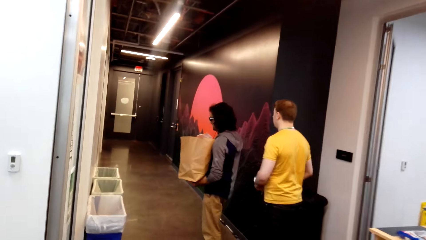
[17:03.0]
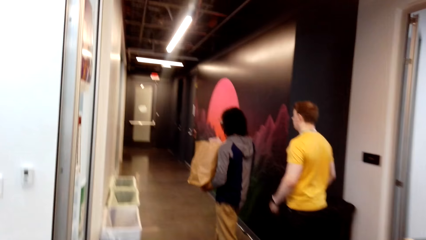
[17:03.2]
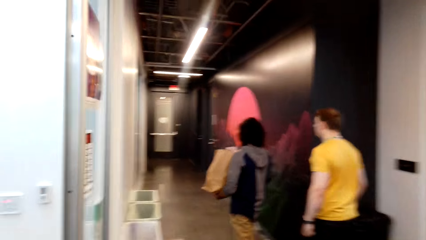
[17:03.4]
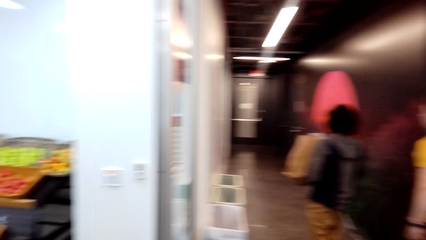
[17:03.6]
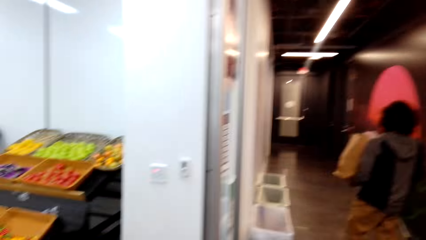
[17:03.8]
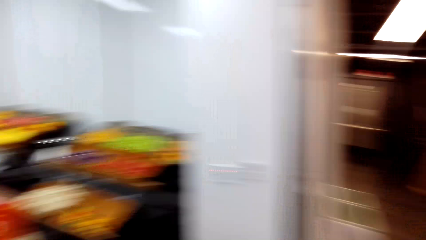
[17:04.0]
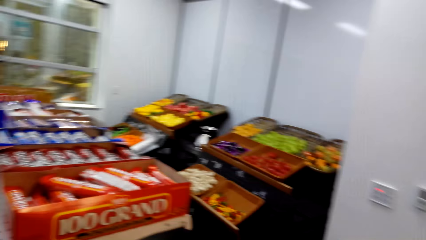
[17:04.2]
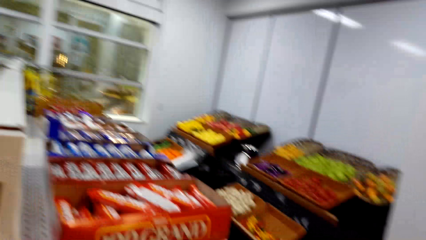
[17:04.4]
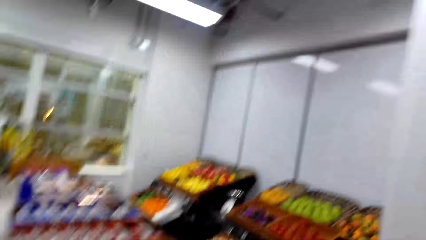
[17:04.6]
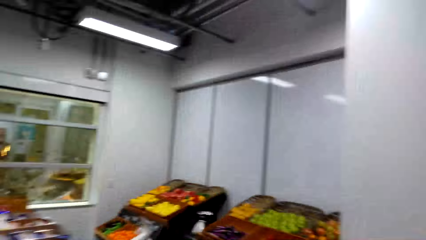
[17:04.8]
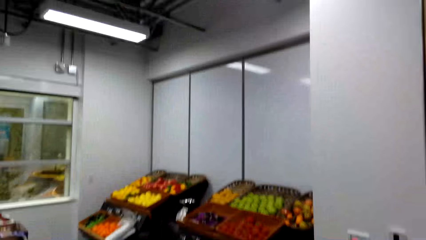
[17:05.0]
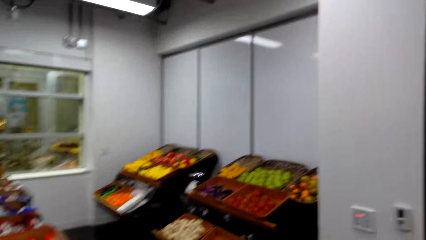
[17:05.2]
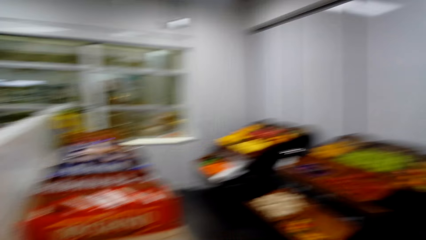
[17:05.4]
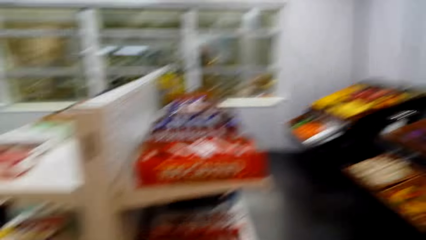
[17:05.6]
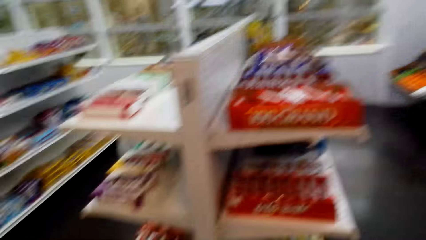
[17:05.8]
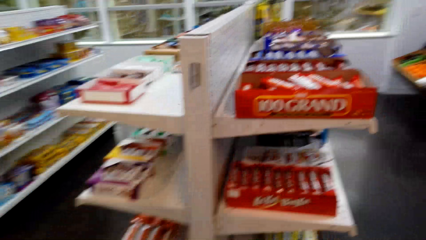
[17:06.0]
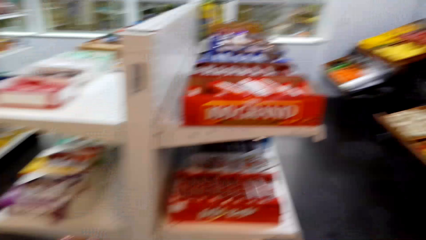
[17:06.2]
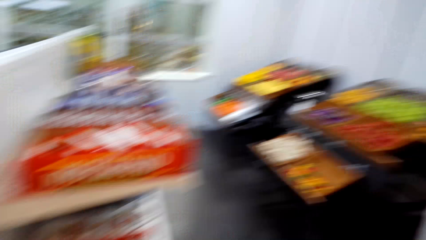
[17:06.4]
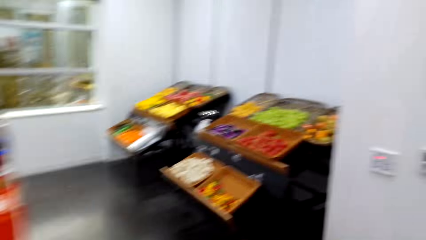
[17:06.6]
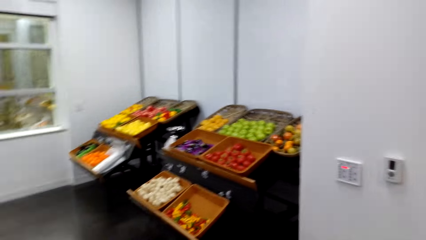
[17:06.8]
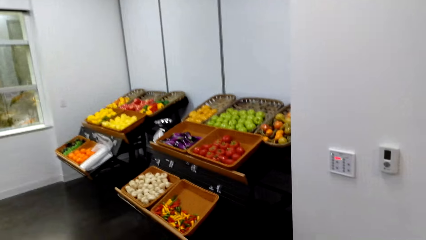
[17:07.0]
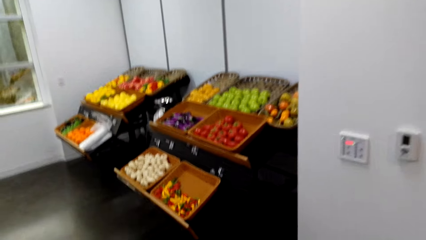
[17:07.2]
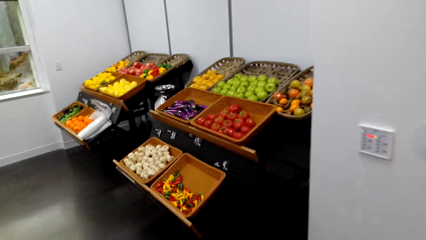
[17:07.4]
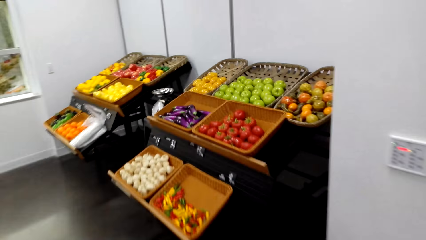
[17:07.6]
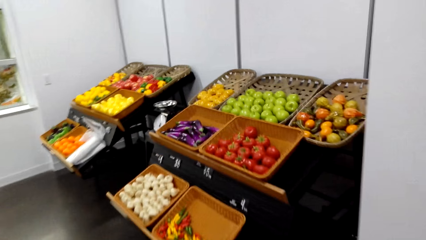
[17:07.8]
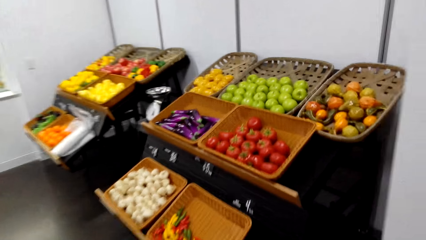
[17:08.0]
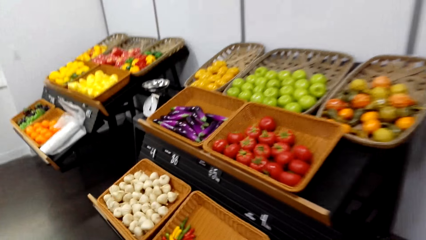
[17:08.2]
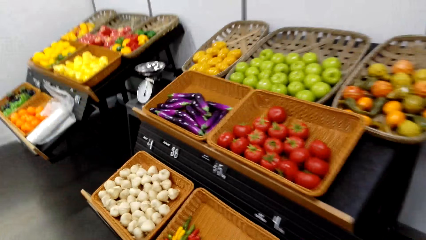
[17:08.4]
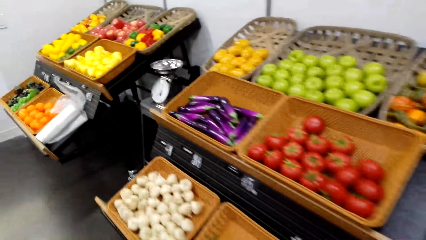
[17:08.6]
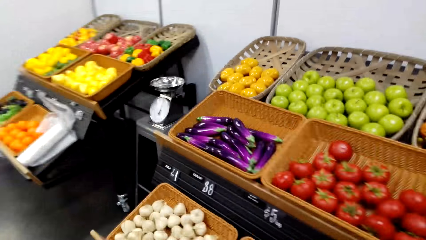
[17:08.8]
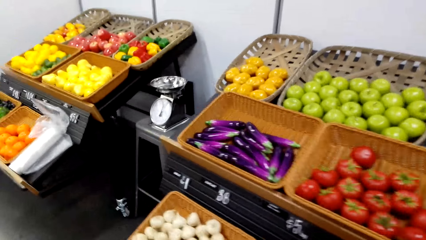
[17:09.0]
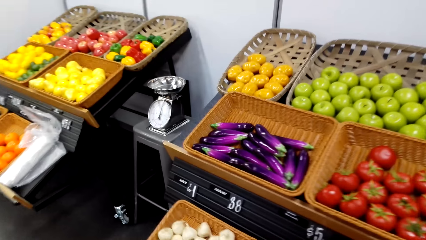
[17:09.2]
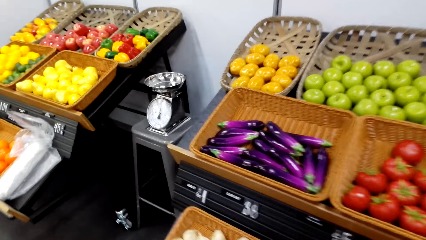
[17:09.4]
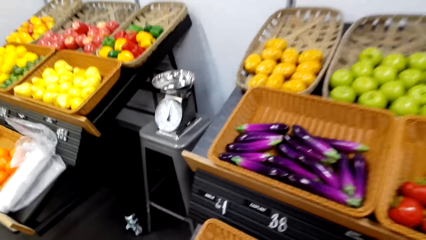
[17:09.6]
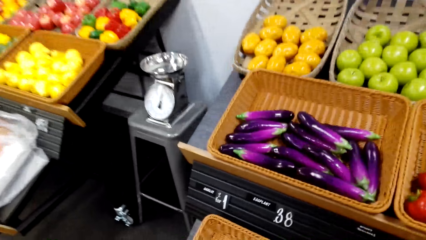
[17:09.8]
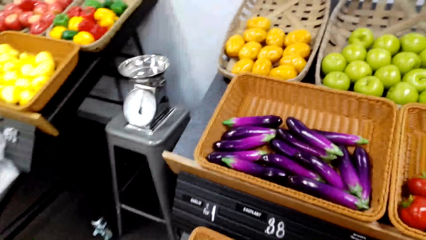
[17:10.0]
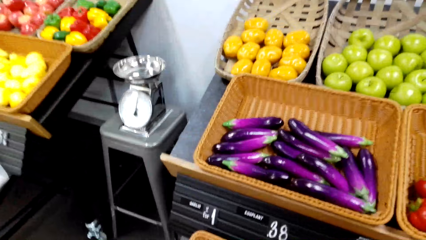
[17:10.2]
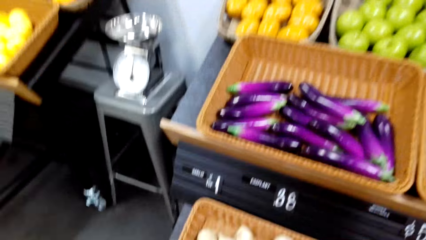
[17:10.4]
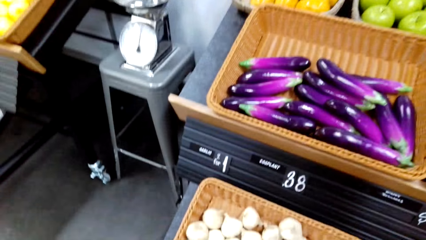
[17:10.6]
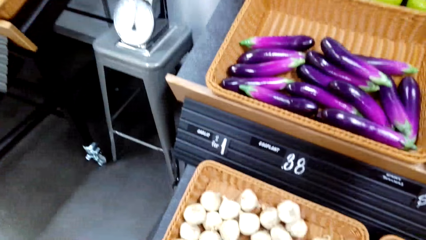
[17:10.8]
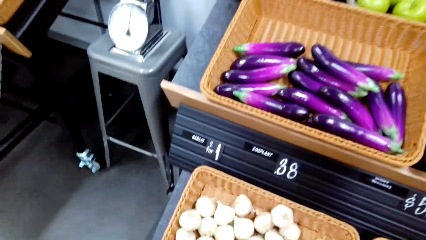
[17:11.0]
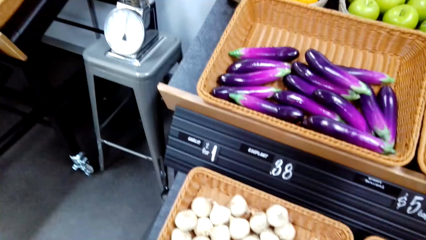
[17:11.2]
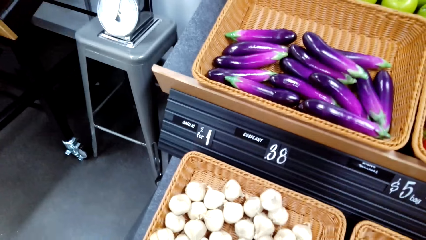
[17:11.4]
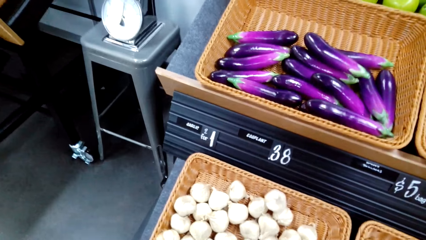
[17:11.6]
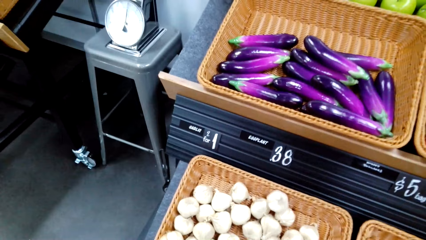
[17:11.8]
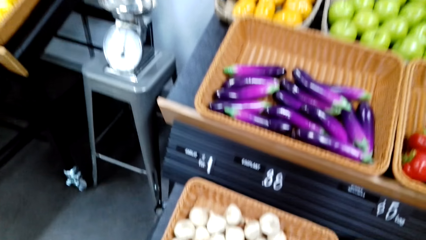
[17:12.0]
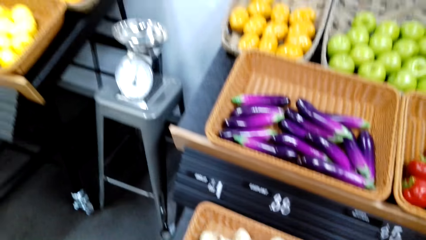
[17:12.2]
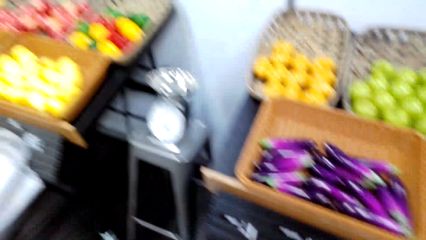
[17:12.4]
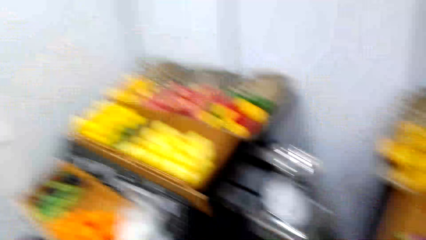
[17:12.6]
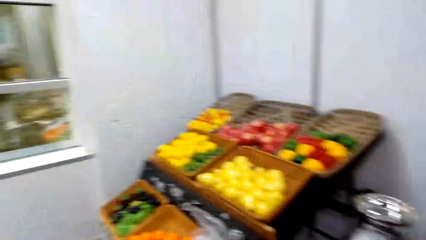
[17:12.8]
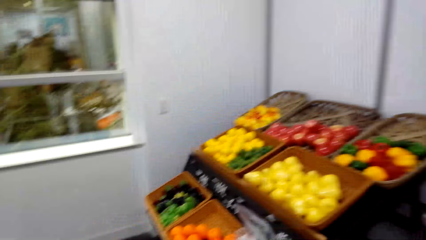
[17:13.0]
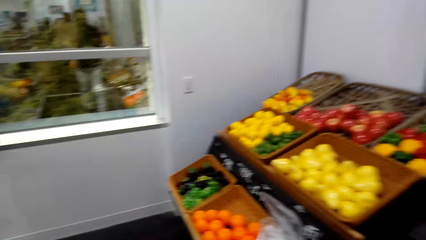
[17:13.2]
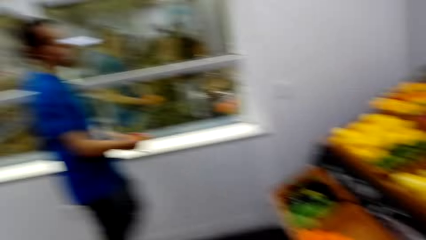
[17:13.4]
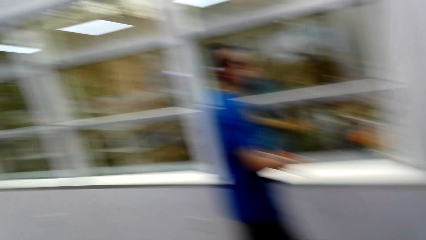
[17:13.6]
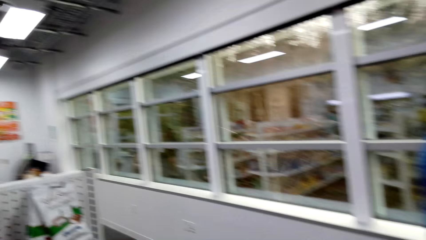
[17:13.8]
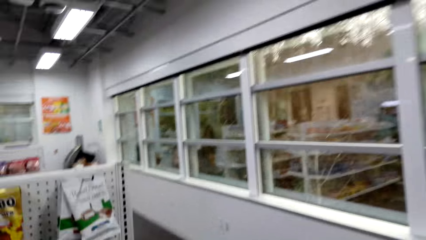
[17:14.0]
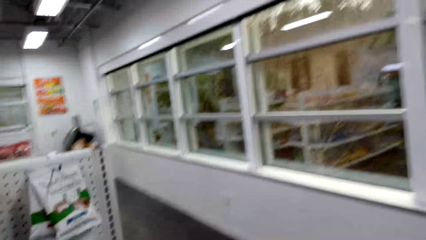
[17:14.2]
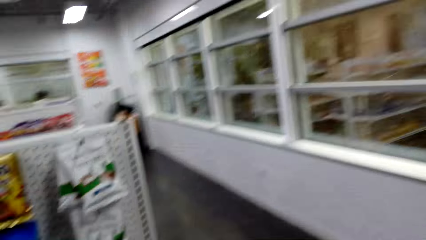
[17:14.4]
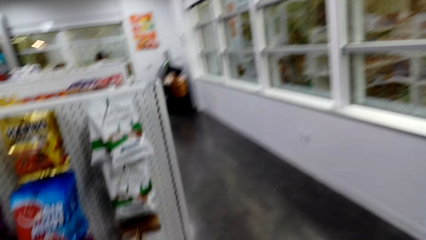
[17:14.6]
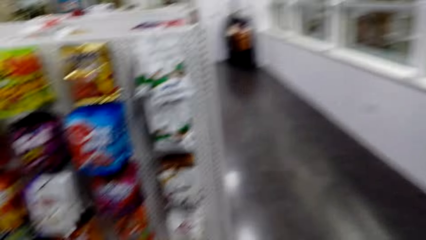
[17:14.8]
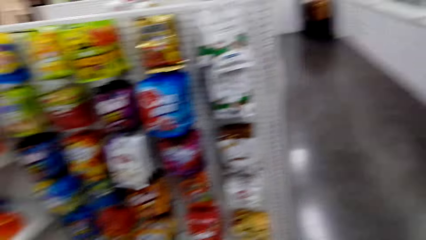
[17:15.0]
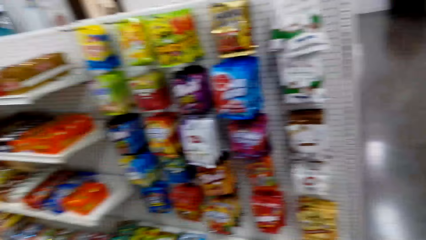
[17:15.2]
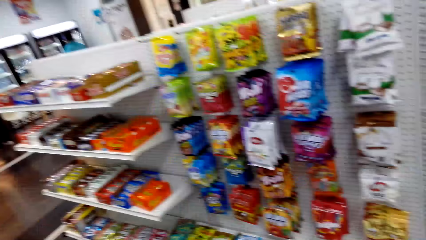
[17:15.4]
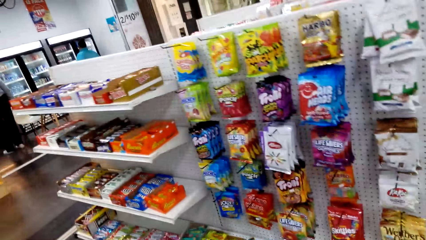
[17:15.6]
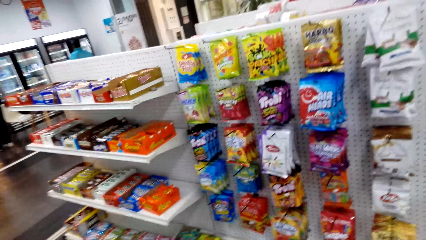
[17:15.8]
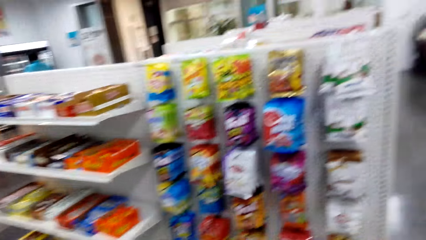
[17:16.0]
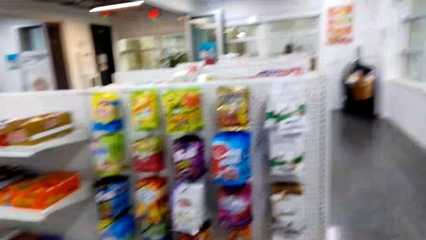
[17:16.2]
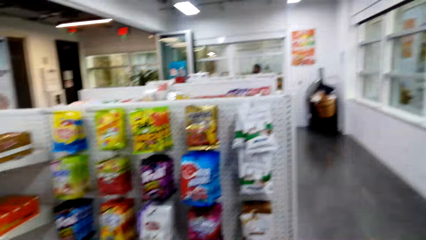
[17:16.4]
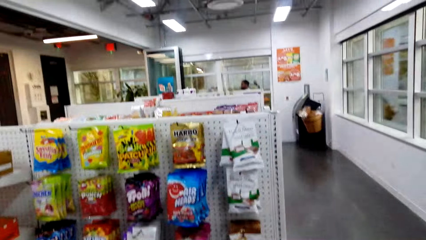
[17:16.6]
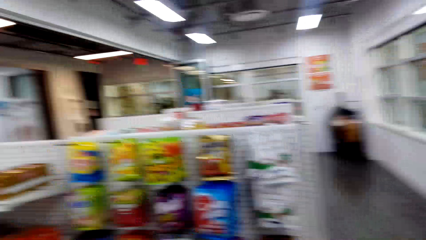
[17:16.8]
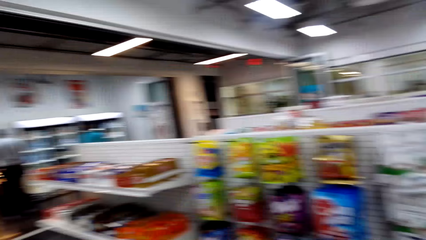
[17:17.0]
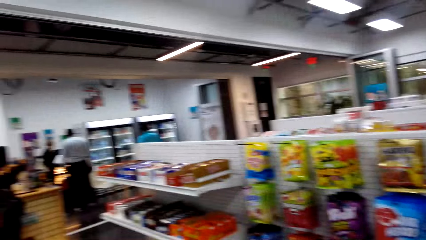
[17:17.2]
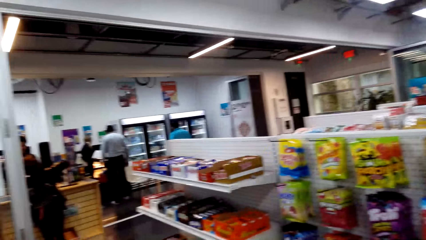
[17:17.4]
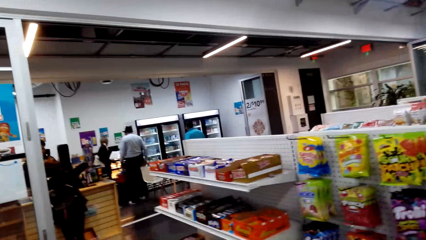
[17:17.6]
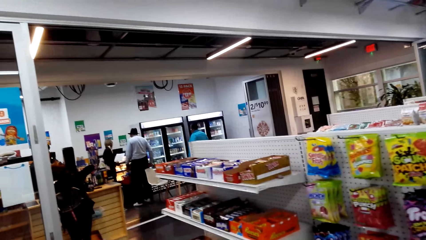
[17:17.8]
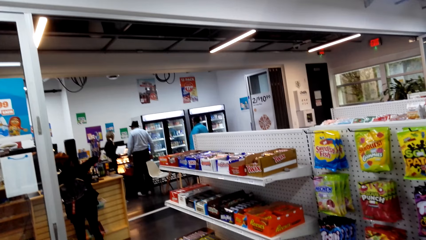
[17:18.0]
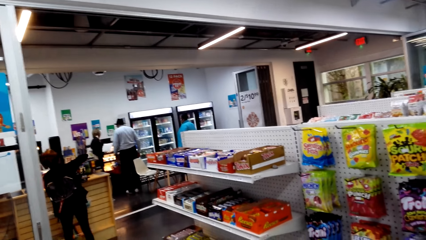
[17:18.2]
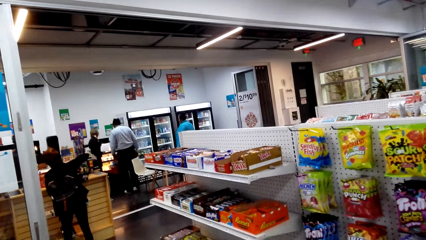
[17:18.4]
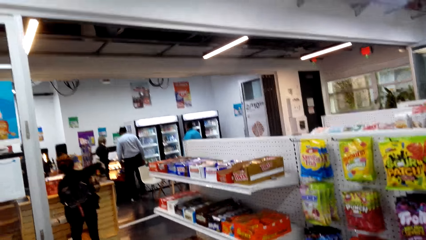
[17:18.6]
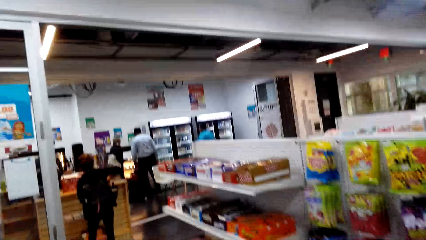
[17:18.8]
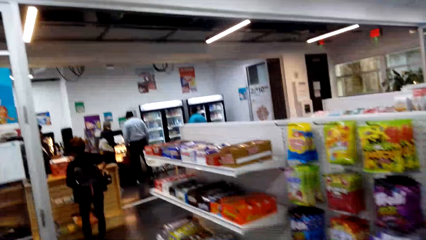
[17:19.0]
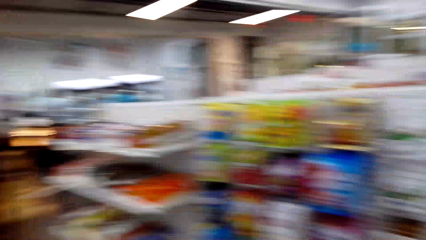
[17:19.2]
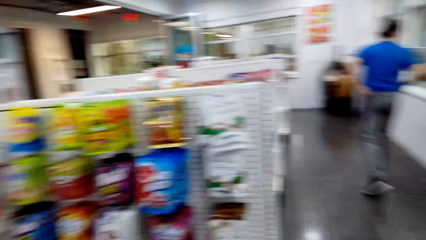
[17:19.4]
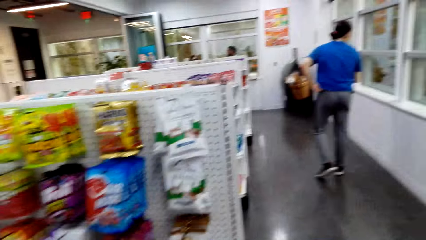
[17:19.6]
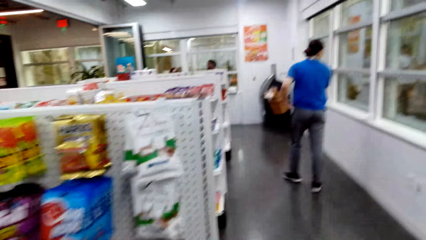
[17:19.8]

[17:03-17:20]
The camera wearer looks at the fruits. They pick the fruits. They turn around.
